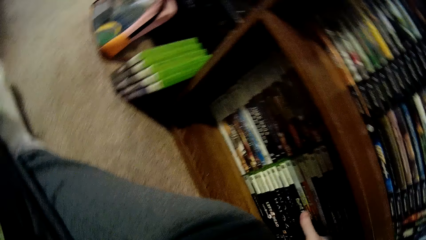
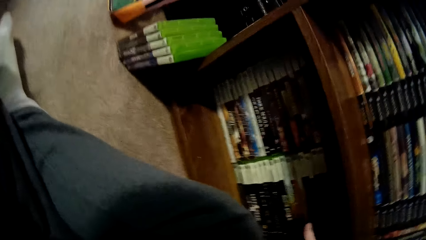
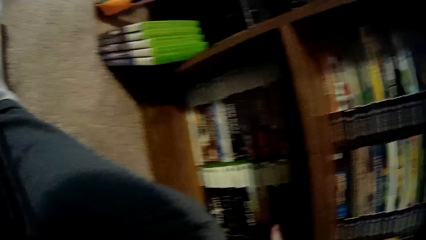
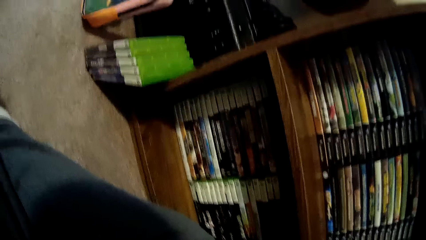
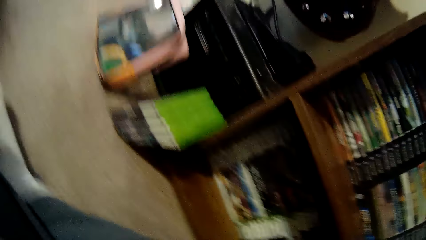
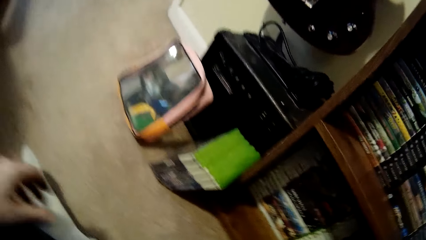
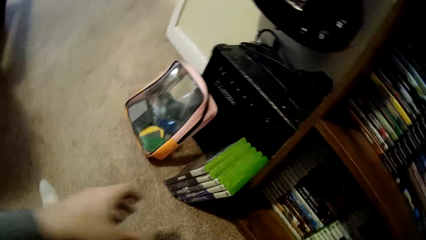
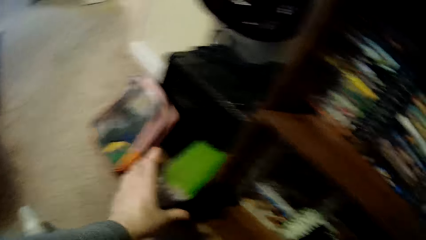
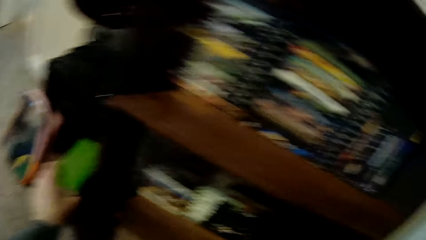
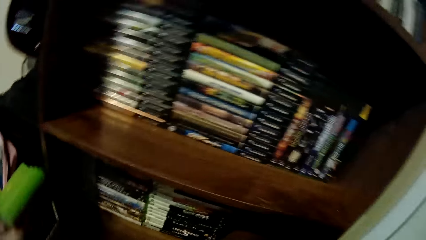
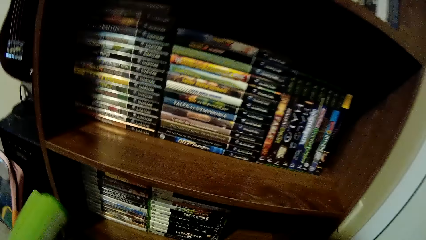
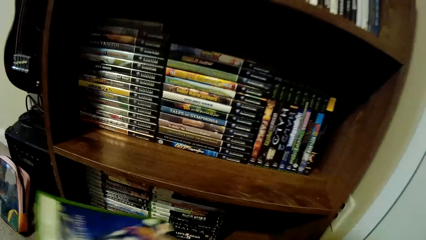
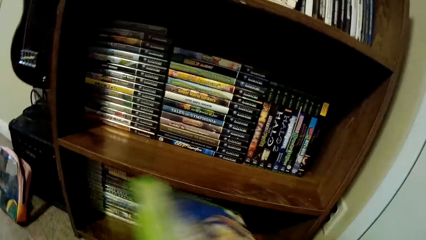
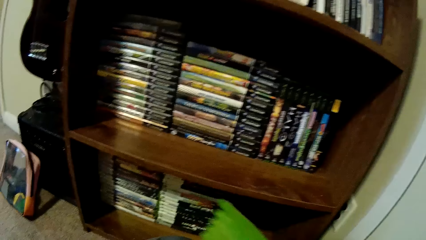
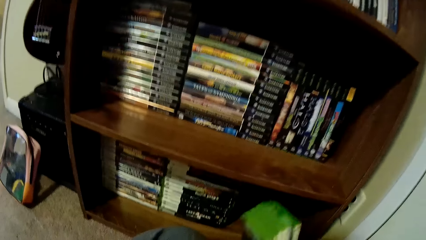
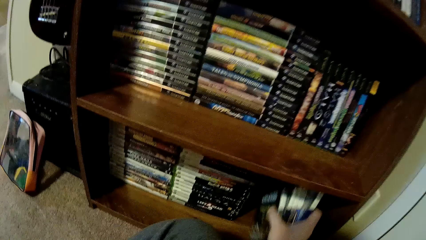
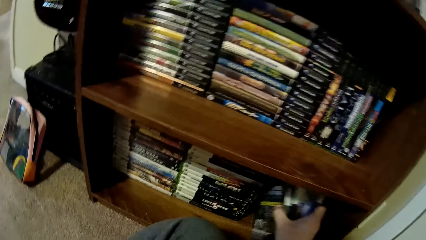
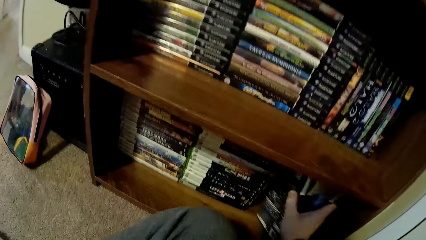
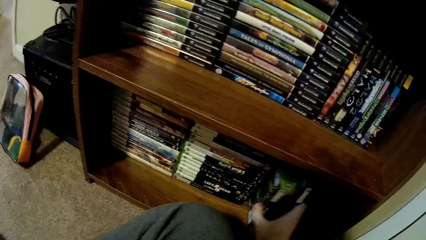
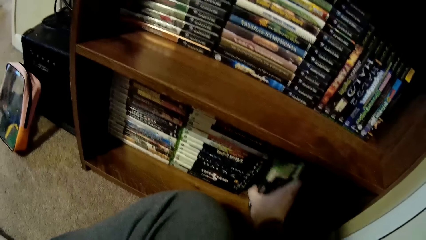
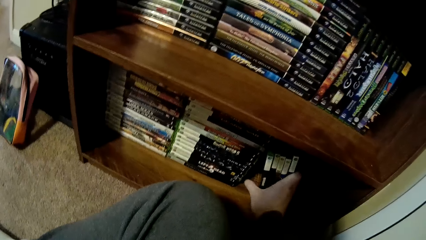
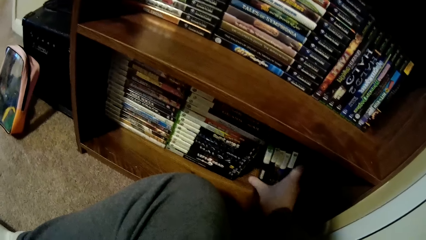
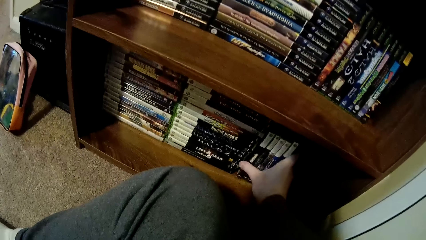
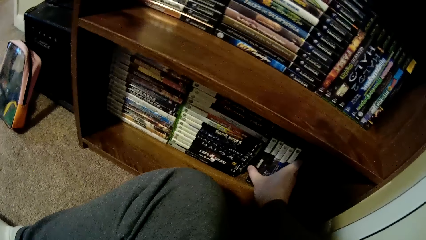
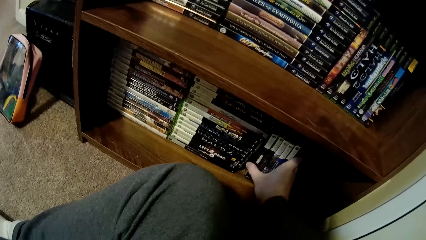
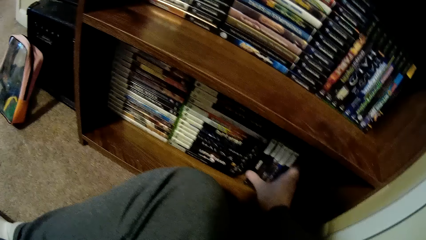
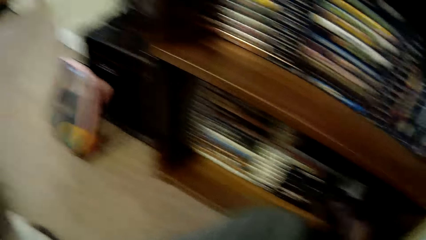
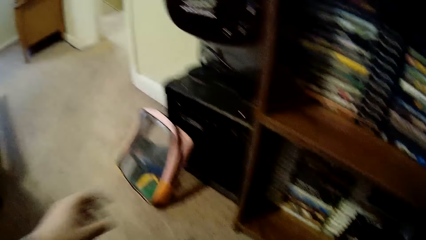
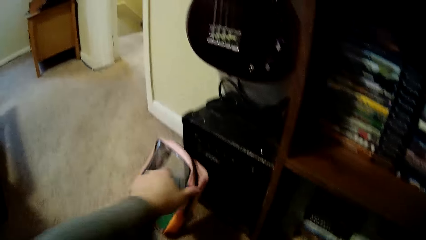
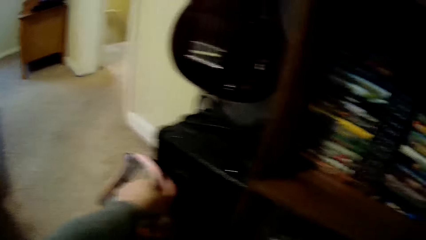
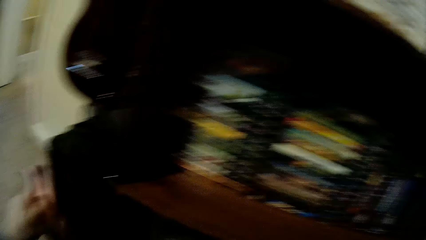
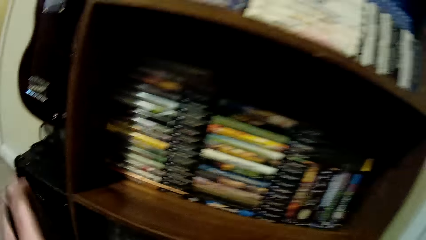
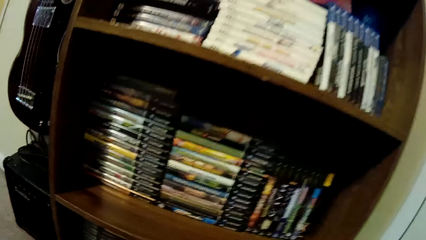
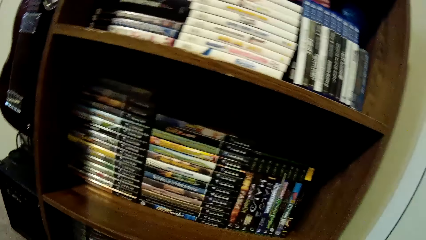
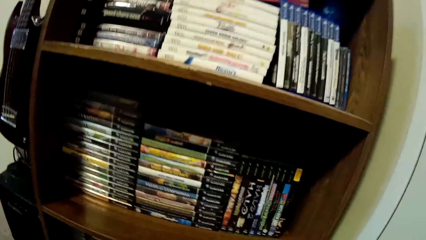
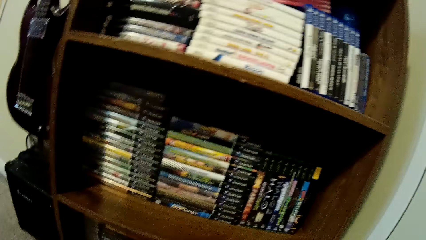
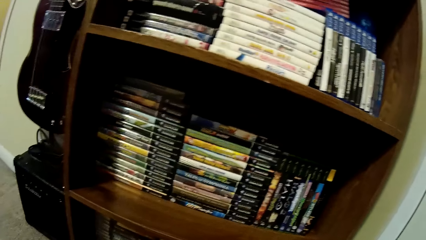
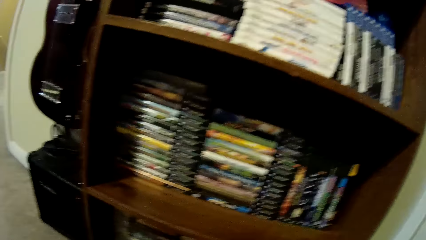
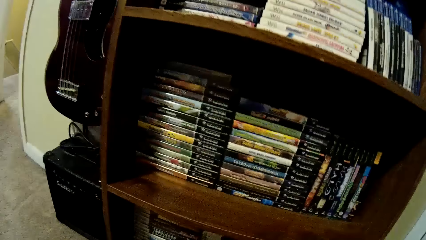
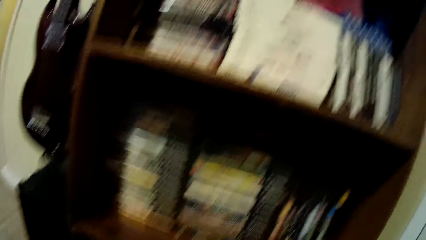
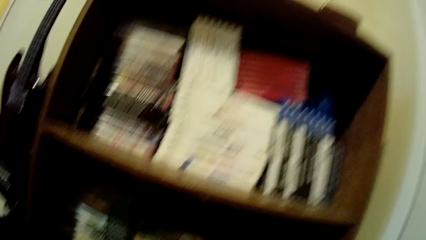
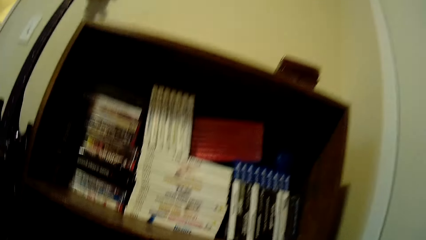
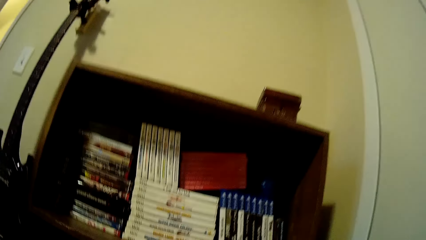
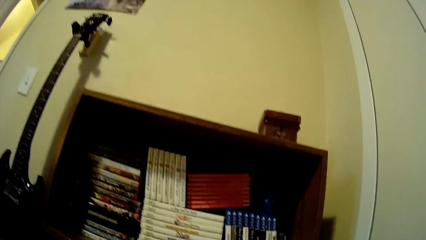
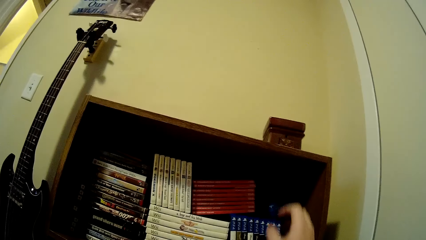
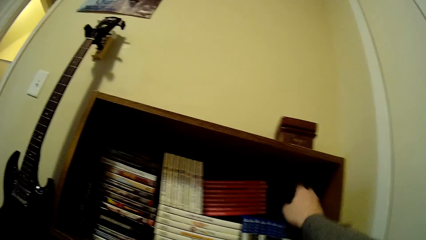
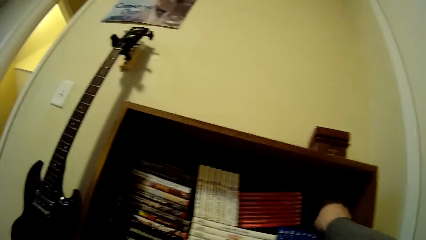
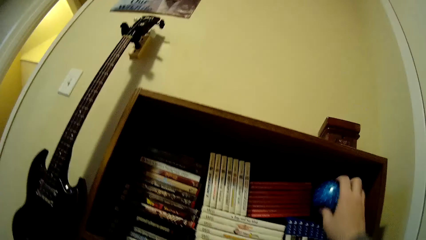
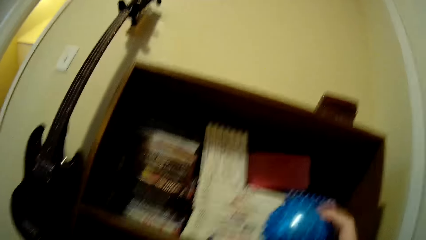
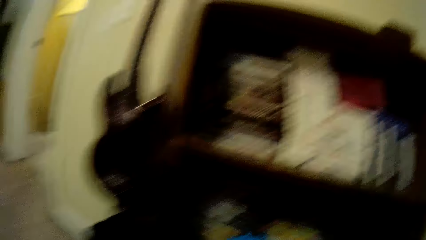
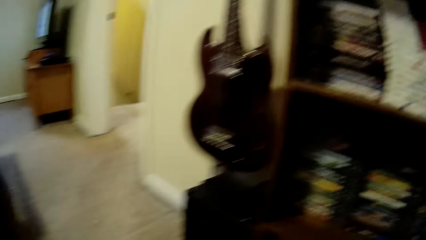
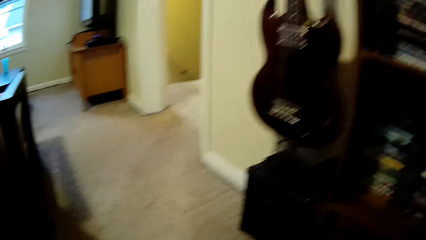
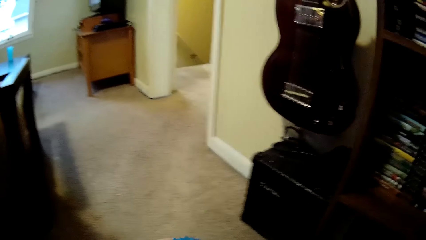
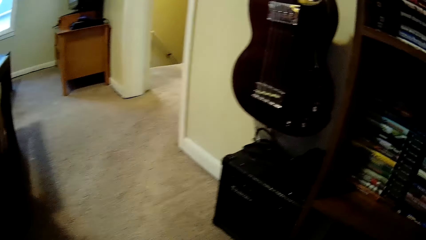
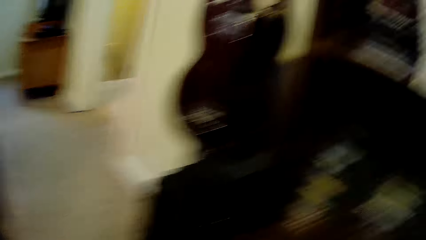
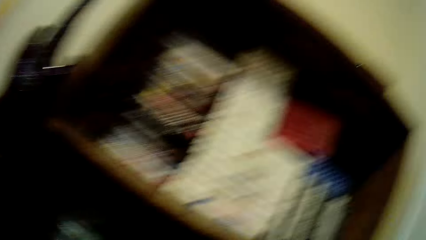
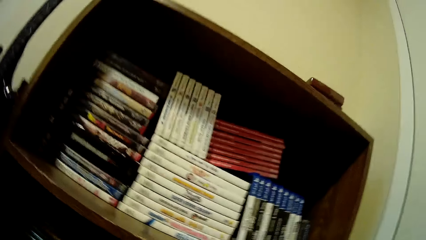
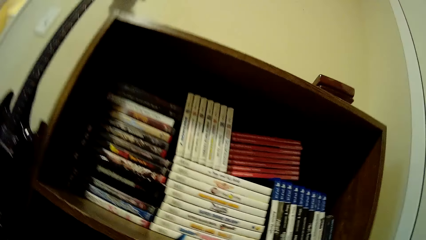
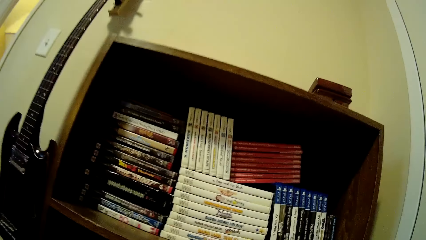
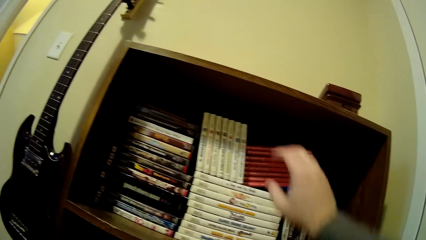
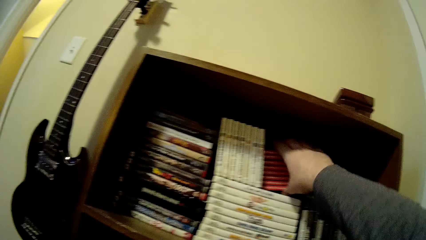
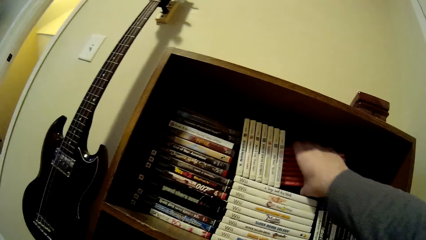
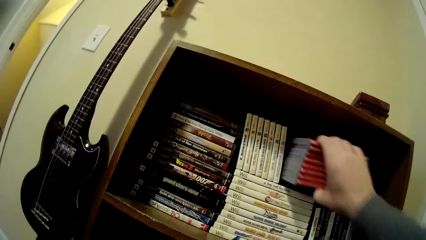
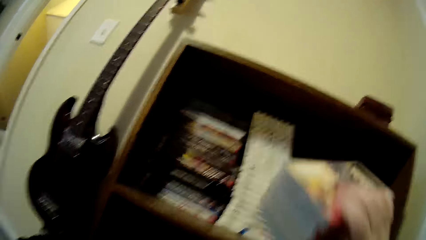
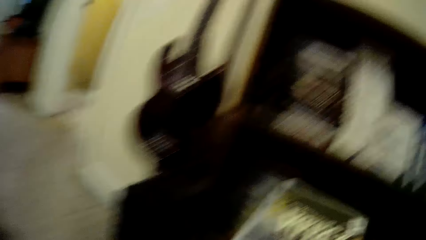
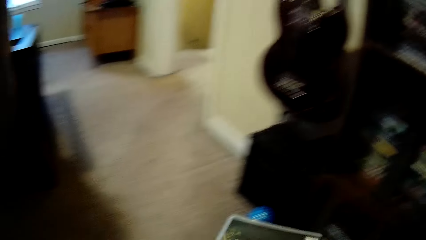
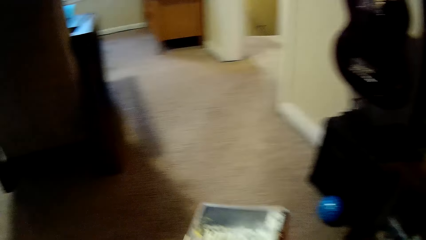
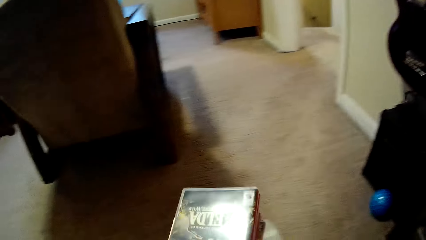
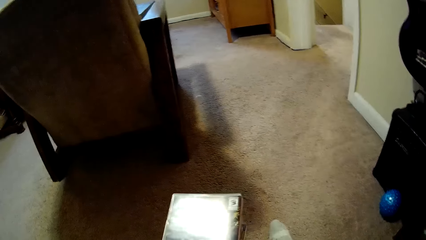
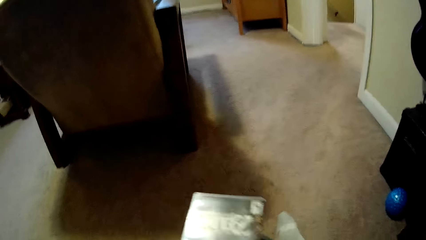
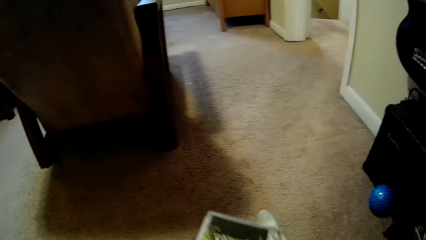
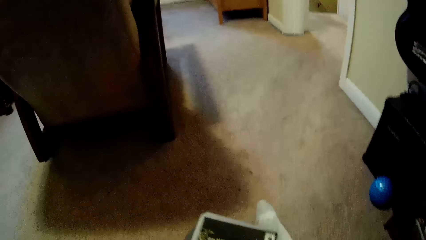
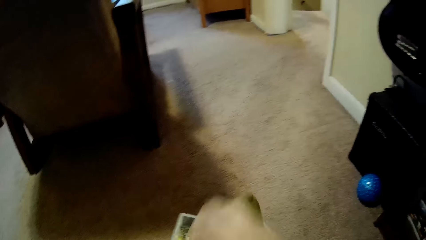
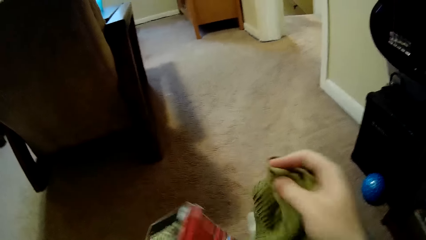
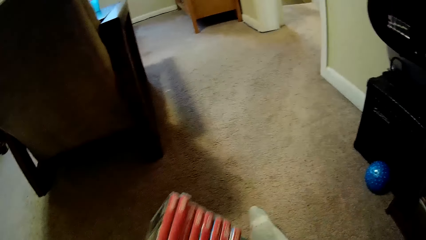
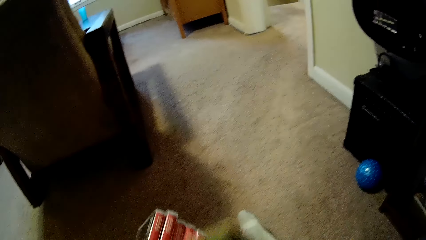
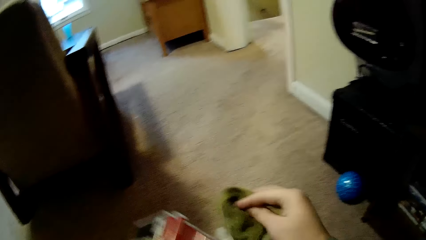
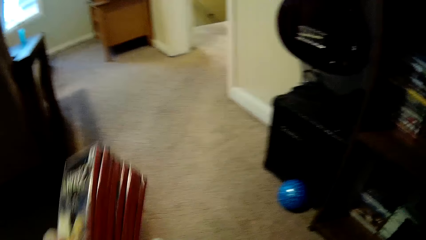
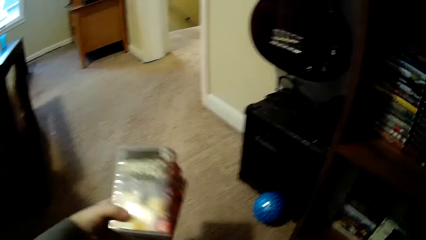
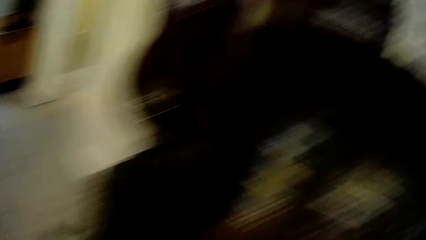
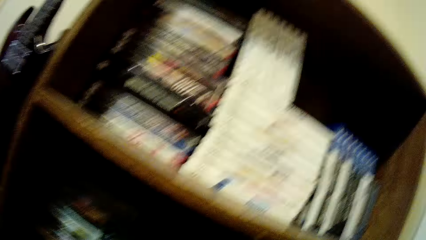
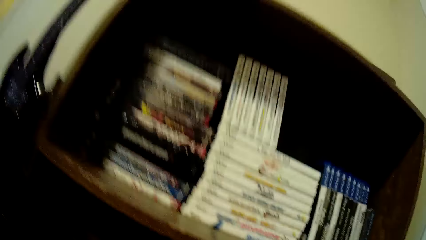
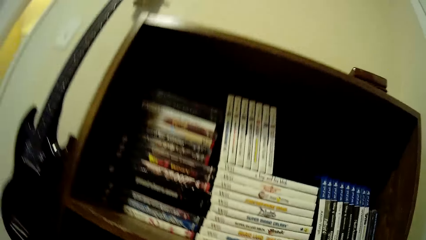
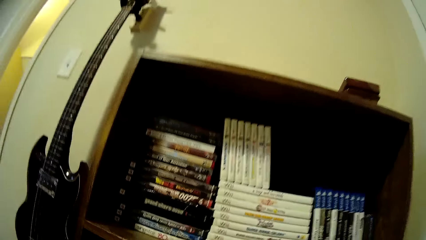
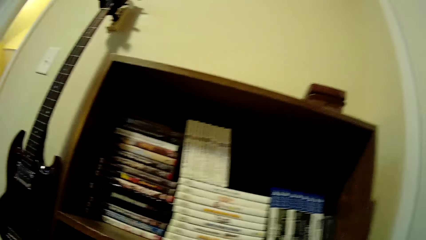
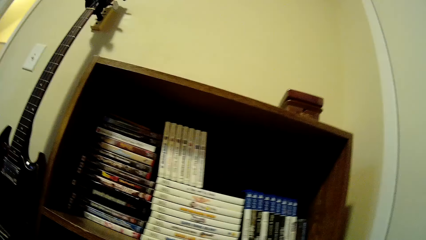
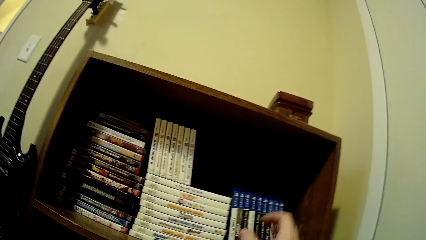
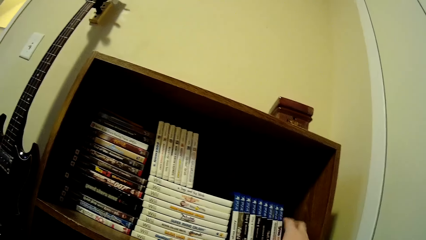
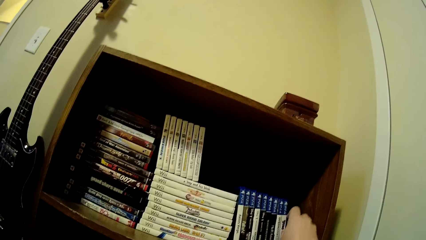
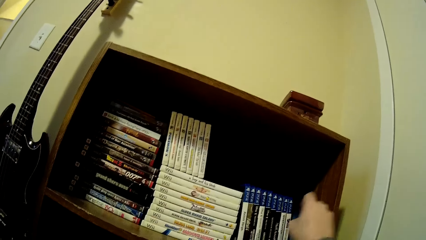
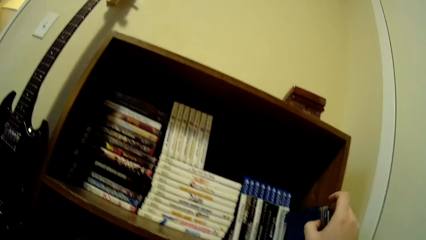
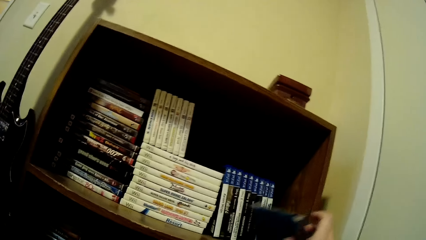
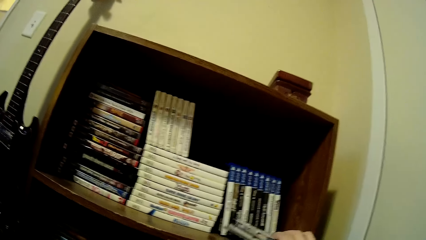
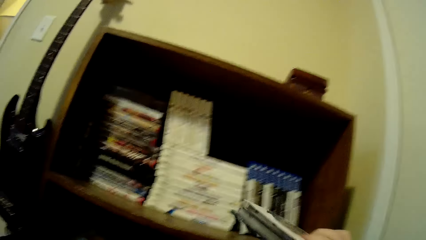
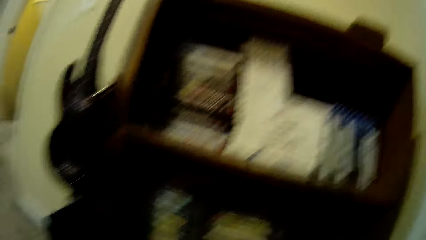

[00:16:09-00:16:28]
The camera wearer adjusts books or video cassette box cases on a shelf. They pick up the video cassette box cases from the floor. They put the video cassette box cases in the shelf. They adjust the books on the shelf. They pick up a bag from the floor. They look around a room. They pick up a ball from the shelf. They look around the room. They pick up video cassette storage box cases from the shelf. They put down the books on the floor. They wipe the video cassette box cases with a towel. They put the video cassette box cases on the floor. They pick up the video cassette storage box cases from the shelf.
